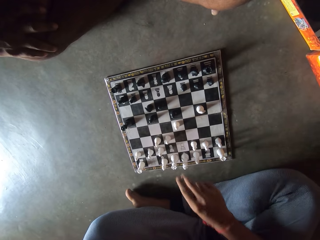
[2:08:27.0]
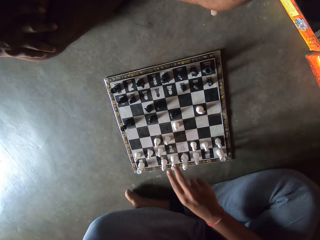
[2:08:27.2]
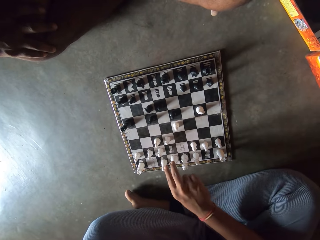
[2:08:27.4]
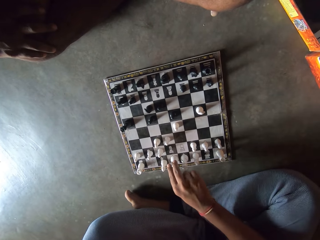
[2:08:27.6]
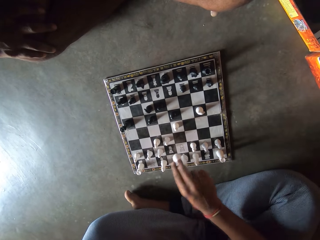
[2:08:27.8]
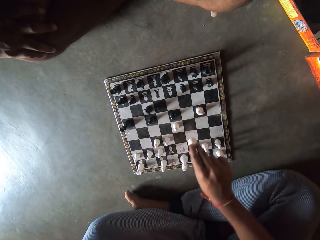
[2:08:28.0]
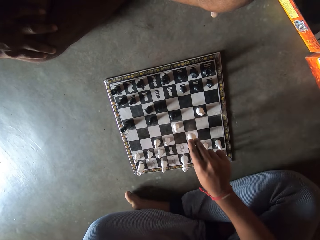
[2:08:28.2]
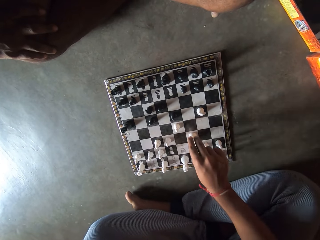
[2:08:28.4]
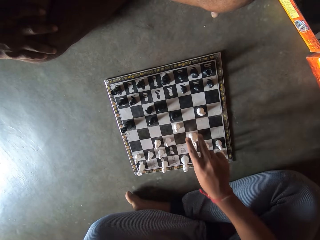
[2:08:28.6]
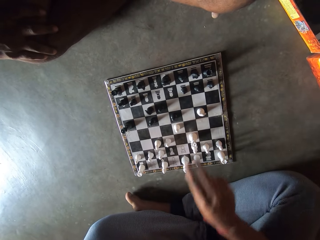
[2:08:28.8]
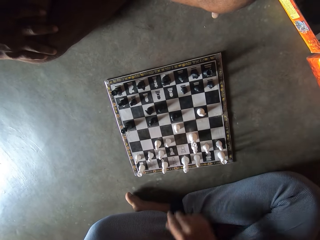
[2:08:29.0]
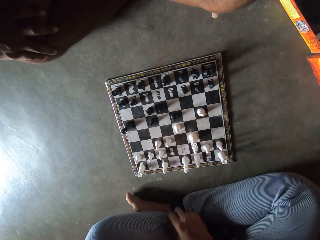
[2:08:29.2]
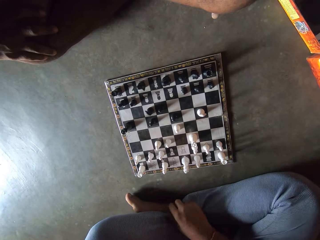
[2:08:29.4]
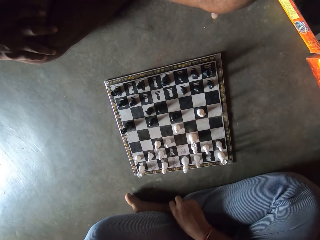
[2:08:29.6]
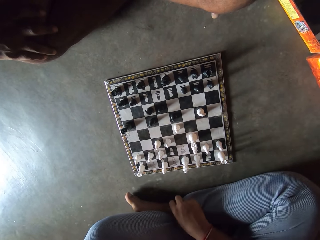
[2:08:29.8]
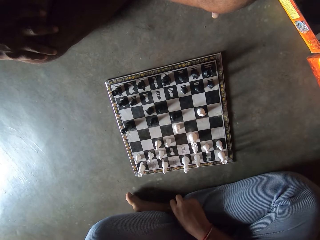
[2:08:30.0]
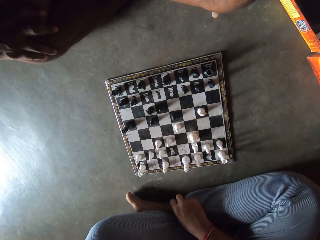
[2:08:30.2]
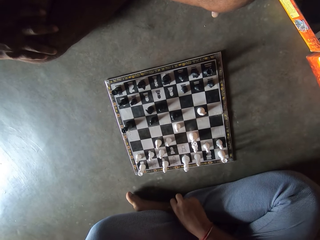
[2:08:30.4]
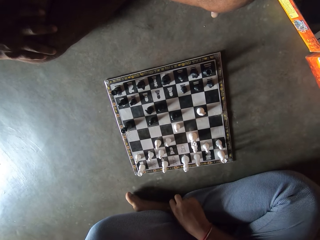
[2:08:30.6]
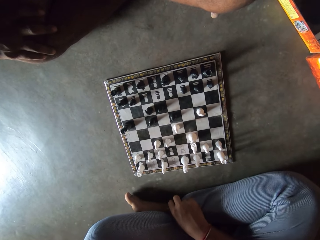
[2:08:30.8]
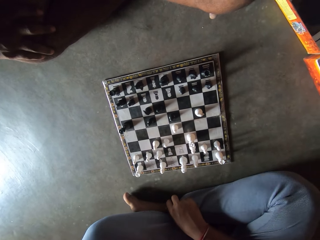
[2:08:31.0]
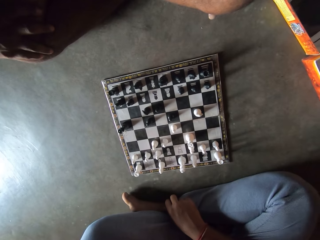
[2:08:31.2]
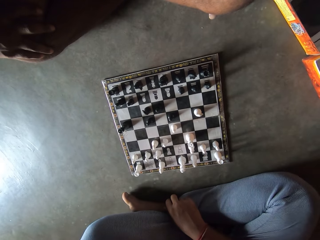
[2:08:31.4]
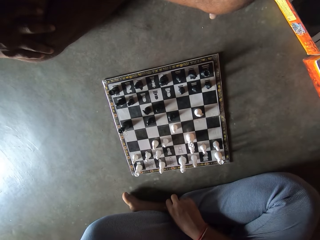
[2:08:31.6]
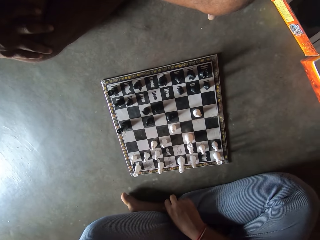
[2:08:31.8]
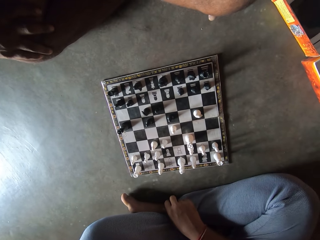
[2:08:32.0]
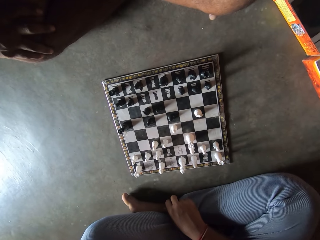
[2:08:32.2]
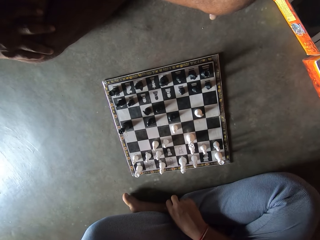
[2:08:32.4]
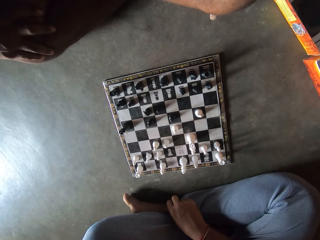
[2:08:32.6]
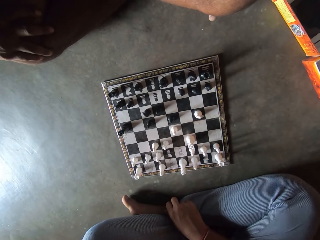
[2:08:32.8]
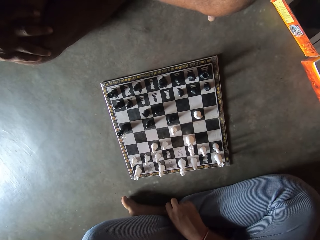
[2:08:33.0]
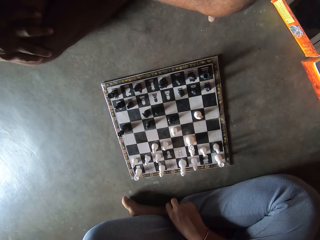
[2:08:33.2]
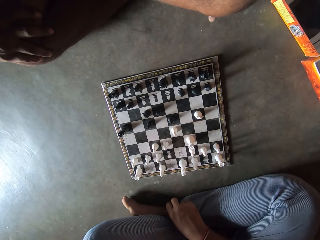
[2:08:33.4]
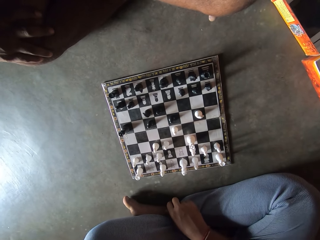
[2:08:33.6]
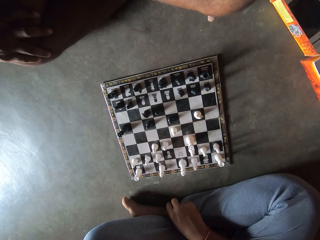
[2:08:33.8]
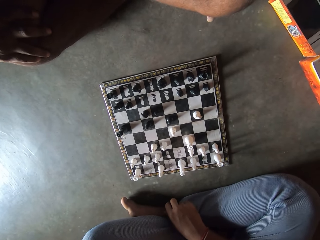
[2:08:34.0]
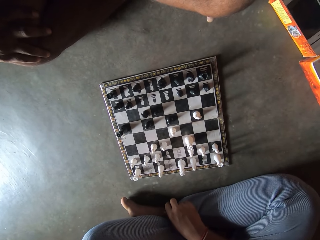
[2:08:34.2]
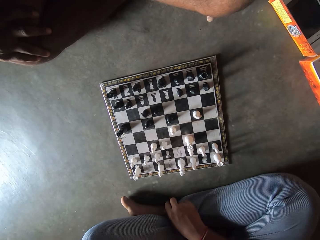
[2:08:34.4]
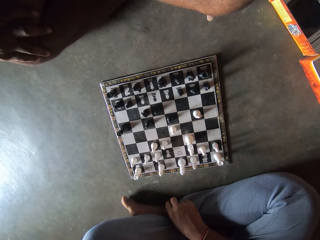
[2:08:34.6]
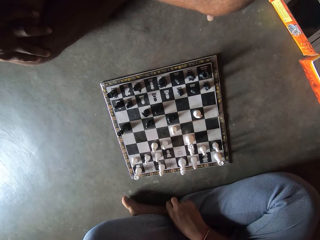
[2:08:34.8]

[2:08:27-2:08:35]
A man moves a white piece on the chess board. He holds the chess piece, puts down the chess piece on the chess board and puts his hand on his leg.

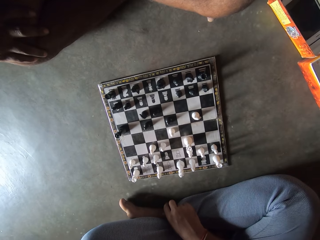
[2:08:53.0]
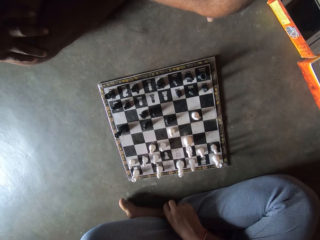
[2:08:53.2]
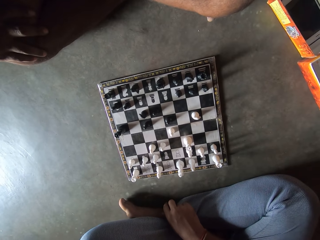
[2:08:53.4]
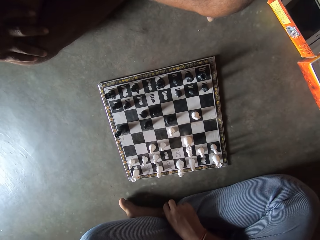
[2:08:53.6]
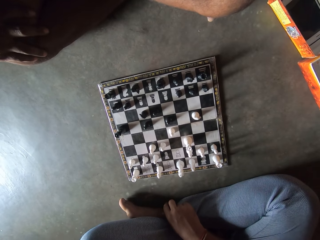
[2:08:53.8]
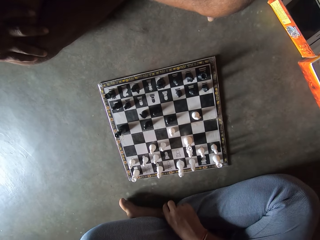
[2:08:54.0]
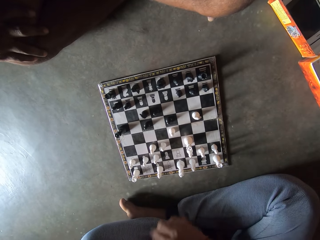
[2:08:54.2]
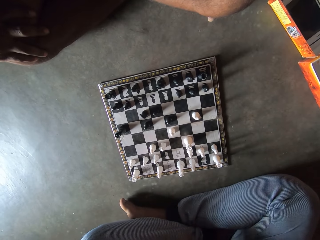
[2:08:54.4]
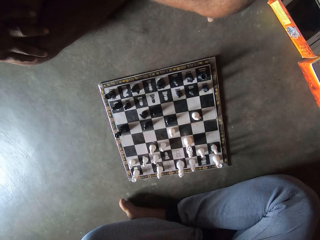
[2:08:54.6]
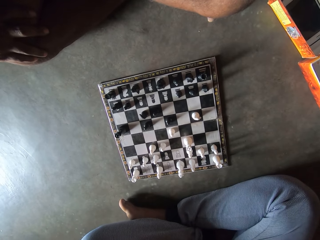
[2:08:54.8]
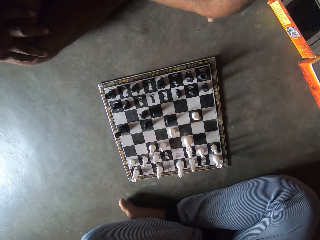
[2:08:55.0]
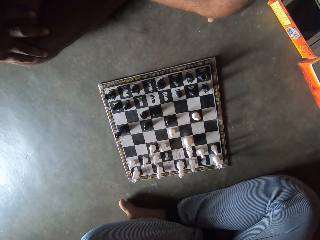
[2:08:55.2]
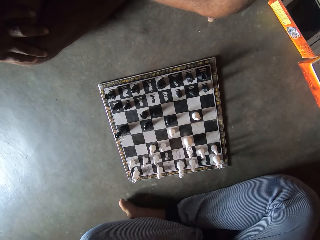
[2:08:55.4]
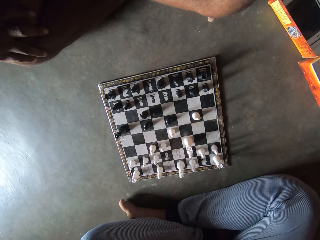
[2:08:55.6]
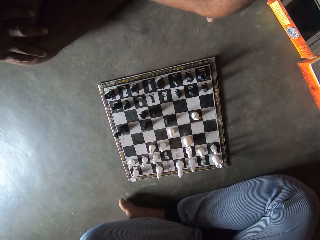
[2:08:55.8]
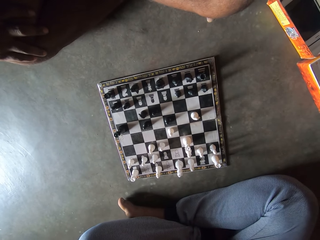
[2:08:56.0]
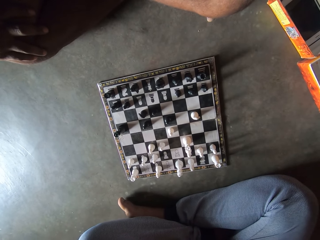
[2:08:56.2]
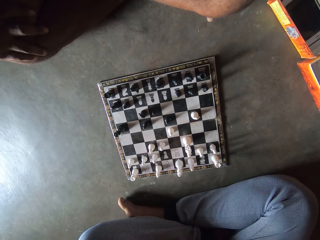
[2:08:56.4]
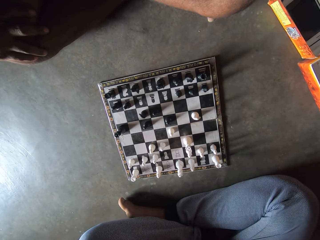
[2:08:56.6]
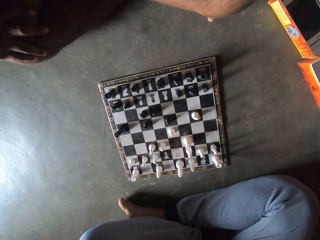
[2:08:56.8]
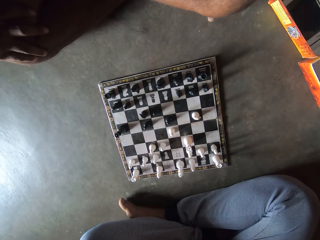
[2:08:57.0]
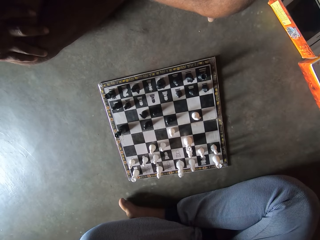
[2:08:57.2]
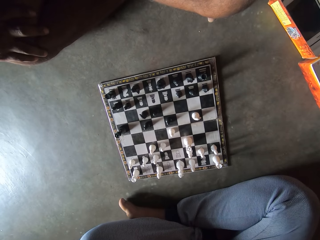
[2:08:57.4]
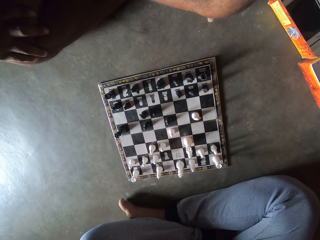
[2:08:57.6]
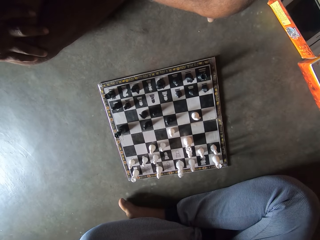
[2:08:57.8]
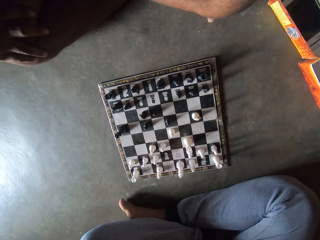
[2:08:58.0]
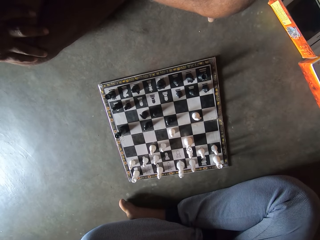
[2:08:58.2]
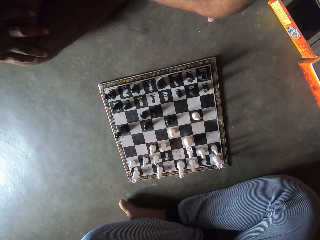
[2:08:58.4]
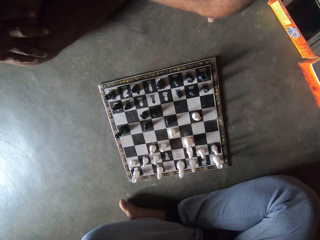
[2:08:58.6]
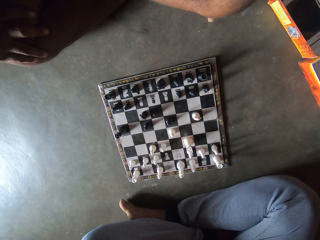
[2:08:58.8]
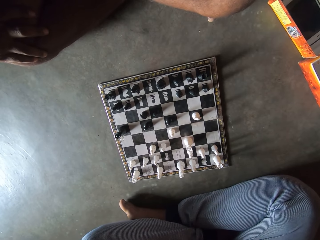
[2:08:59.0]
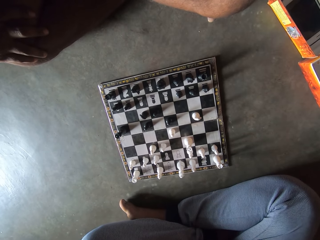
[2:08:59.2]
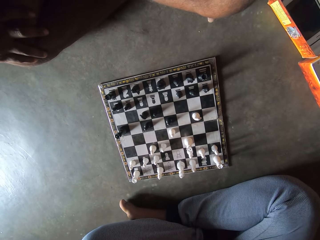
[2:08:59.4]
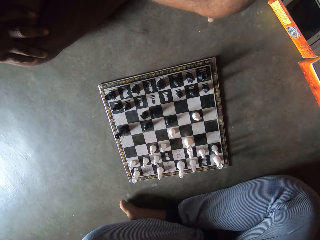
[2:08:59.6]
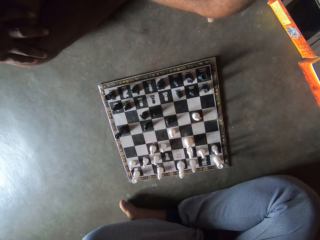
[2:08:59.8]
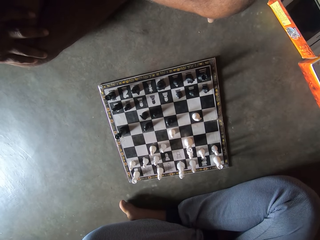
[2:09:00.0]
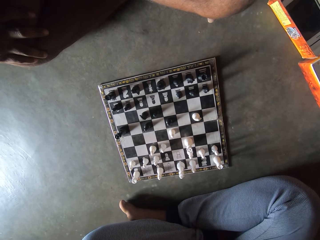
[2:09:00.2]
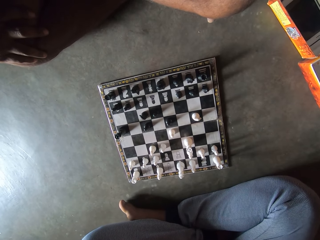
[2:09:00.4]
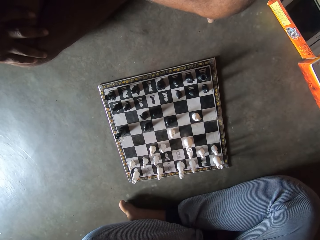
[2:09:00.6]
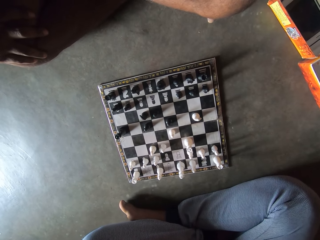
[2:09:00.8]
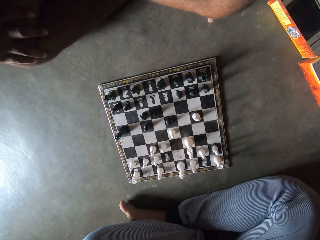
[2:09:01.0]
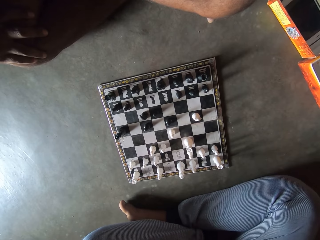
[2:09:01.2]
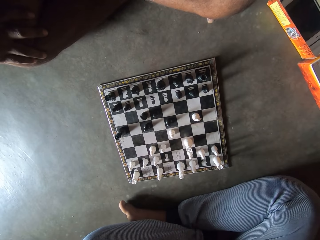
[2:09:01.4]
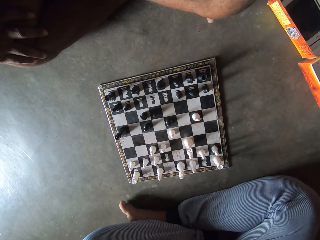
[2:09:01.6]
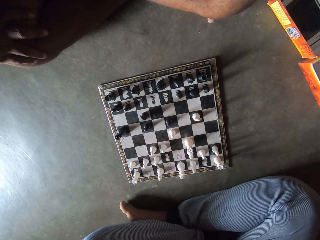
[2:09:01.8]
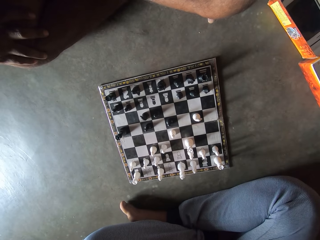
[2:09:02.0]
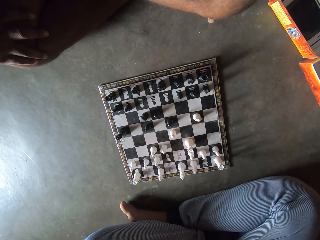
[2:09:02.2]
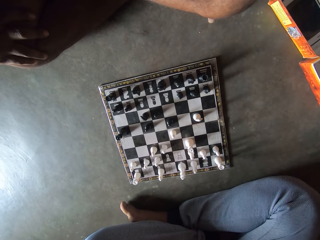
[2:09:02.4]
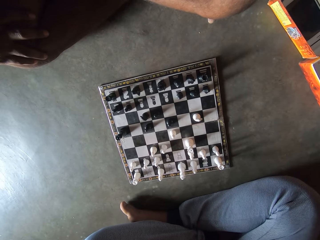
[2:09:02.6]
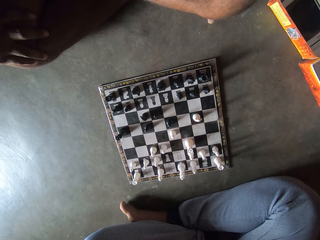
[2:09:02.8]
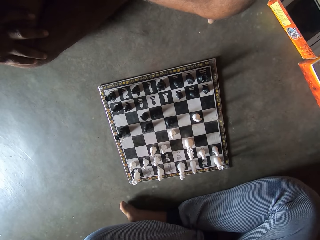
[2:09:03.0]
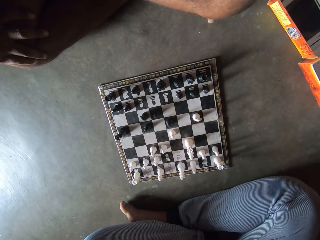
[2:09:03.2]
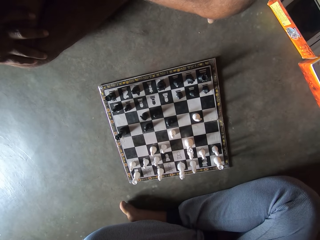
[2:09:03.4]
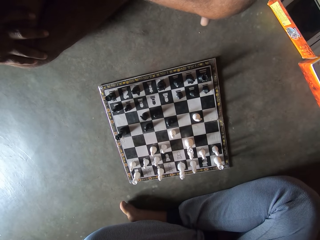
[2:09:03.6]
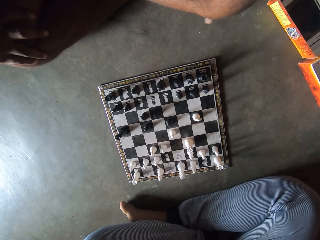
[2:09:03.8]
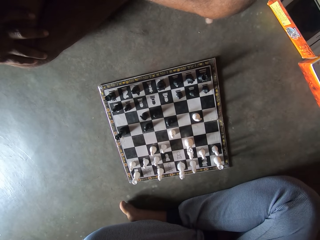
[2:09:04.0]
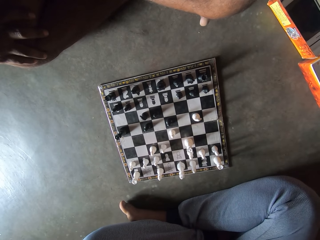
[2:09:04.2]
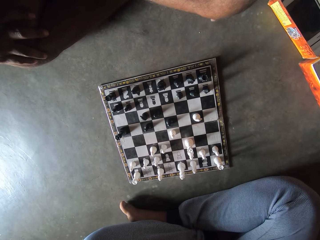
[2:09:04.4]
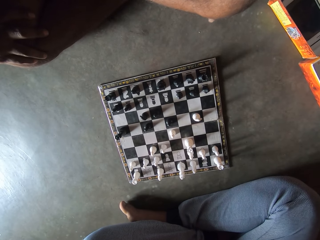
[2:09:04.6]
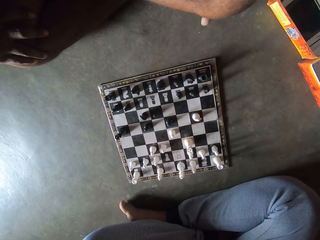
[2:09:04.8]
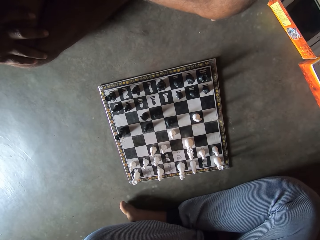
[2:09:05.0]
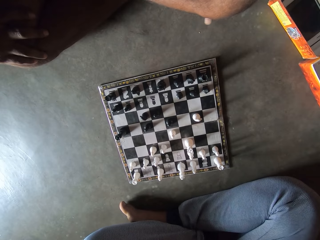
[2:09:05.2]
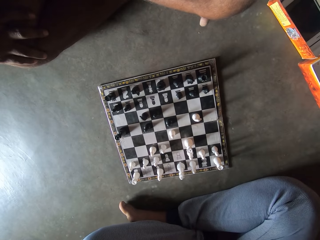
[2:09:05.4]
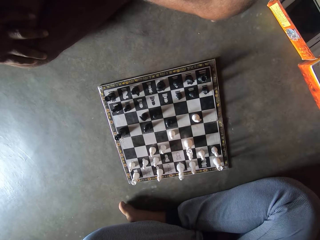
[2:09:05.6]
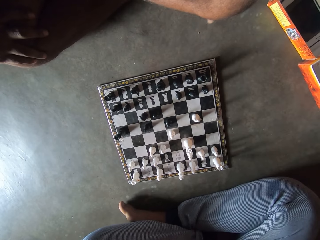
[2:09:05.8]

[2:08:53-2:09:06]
A man removes his hand from his leg.
